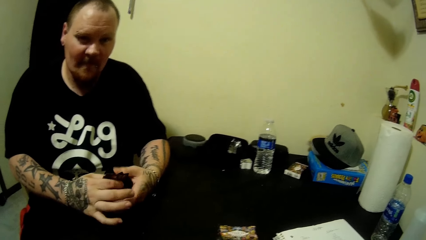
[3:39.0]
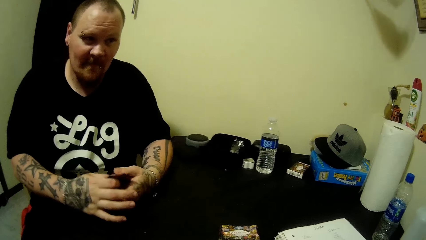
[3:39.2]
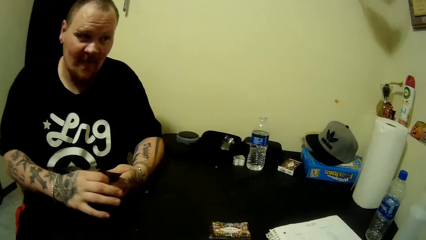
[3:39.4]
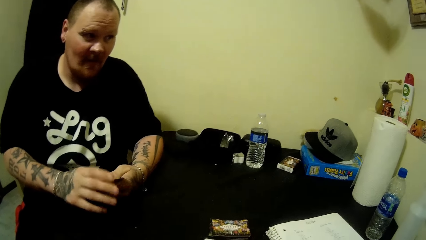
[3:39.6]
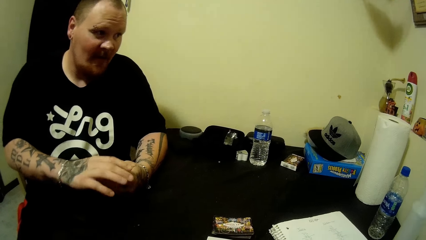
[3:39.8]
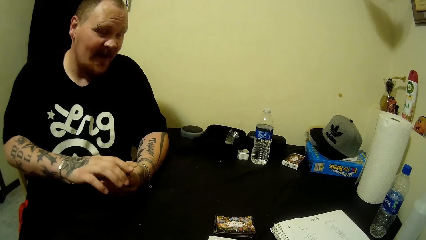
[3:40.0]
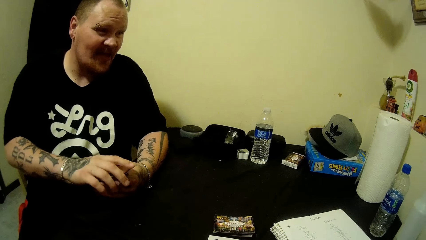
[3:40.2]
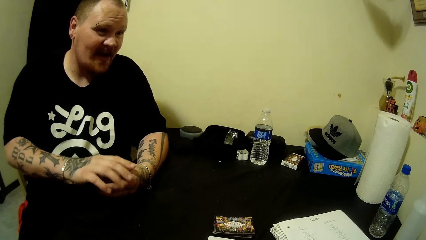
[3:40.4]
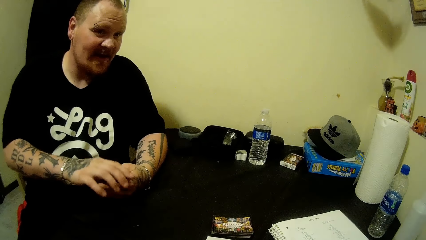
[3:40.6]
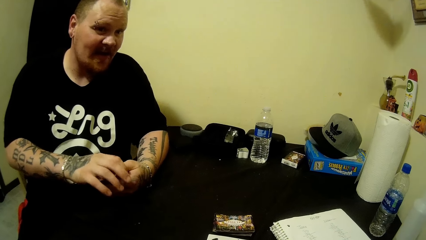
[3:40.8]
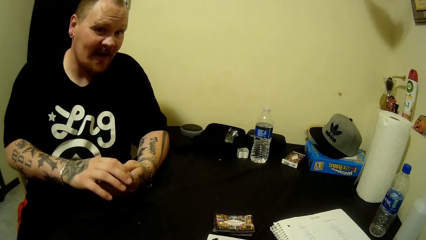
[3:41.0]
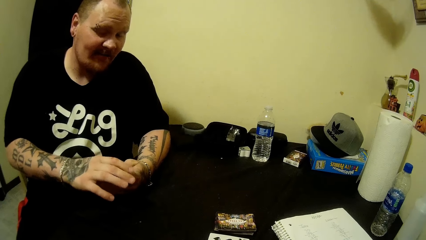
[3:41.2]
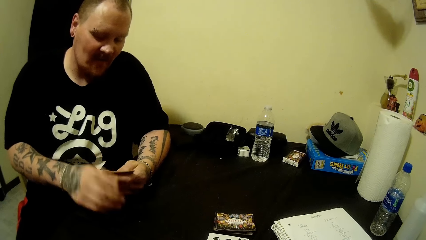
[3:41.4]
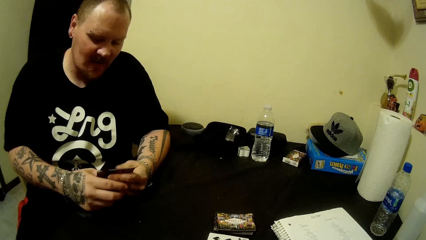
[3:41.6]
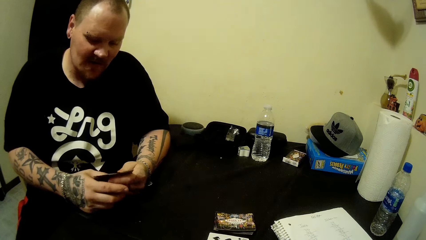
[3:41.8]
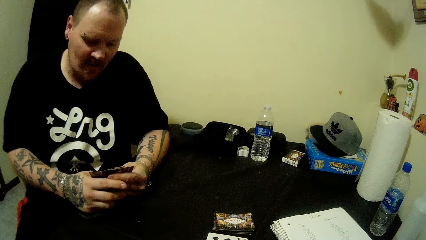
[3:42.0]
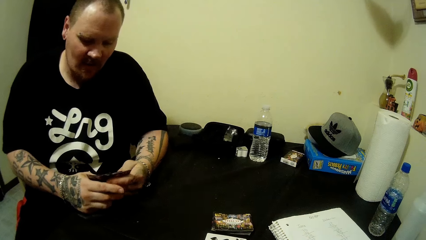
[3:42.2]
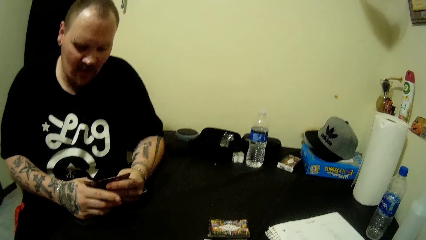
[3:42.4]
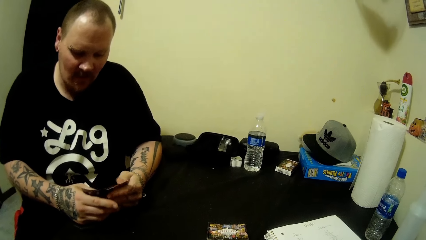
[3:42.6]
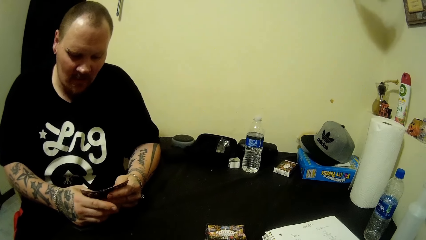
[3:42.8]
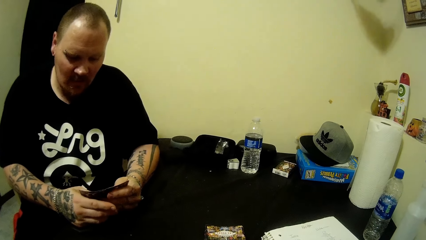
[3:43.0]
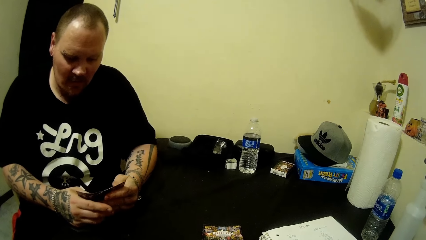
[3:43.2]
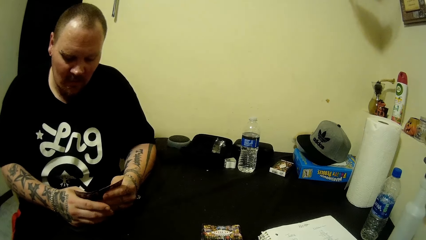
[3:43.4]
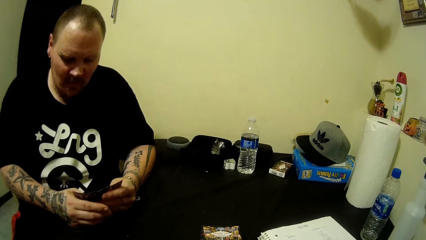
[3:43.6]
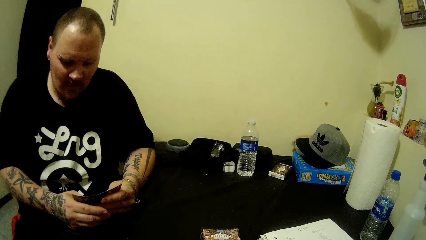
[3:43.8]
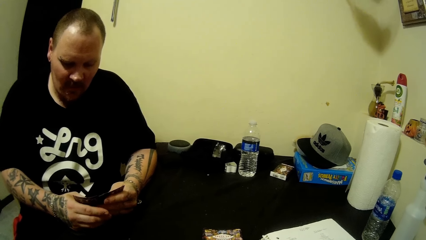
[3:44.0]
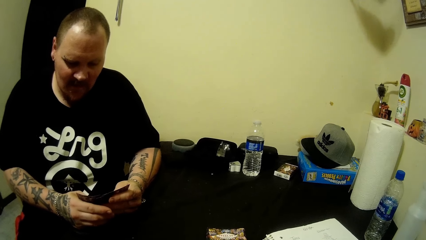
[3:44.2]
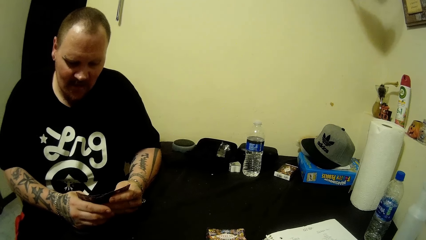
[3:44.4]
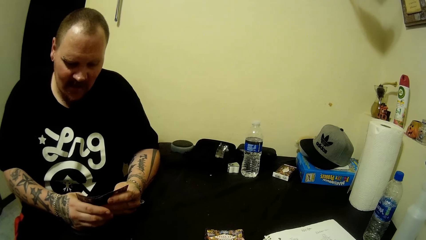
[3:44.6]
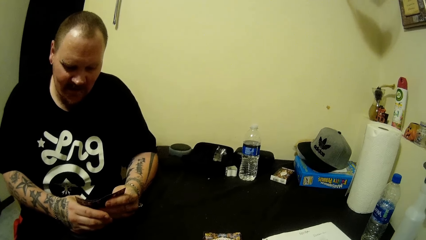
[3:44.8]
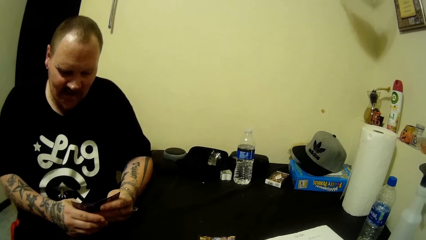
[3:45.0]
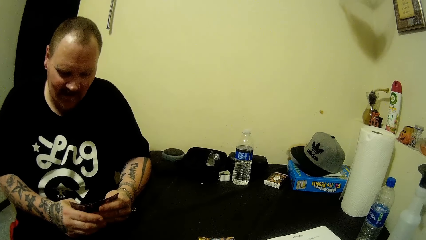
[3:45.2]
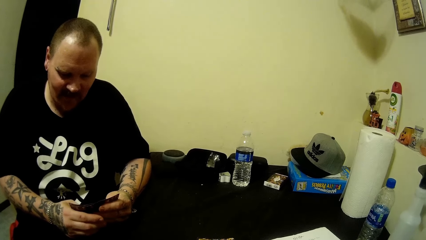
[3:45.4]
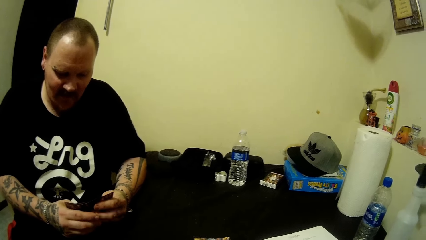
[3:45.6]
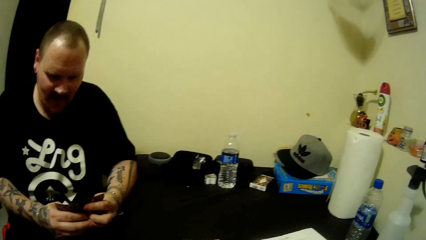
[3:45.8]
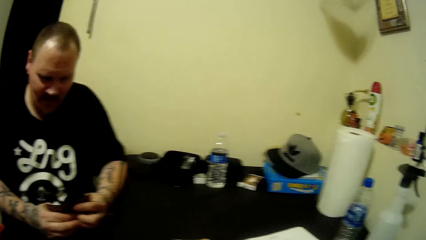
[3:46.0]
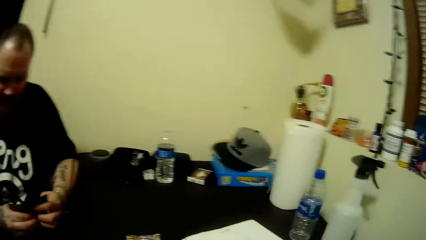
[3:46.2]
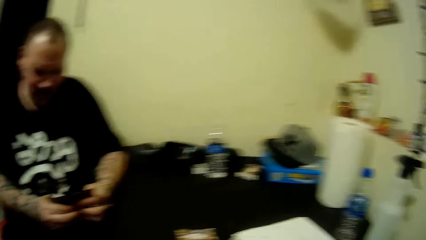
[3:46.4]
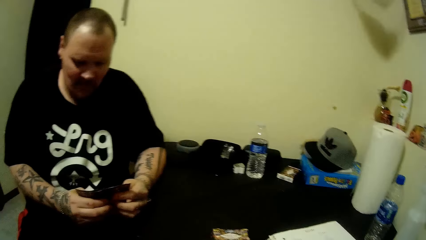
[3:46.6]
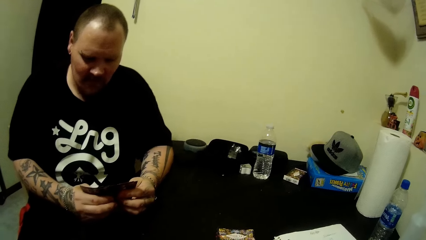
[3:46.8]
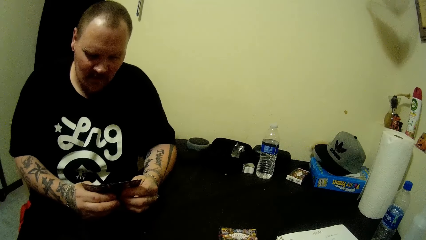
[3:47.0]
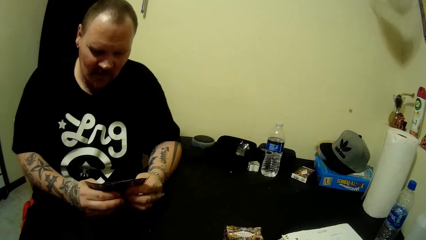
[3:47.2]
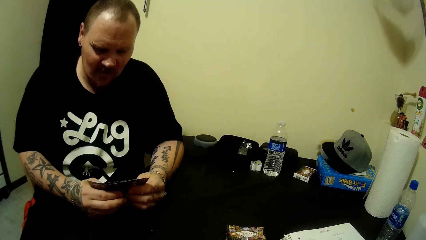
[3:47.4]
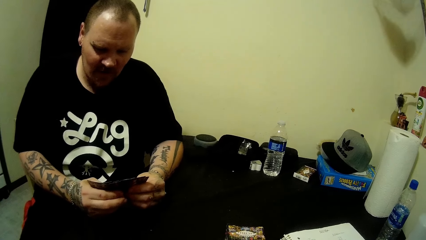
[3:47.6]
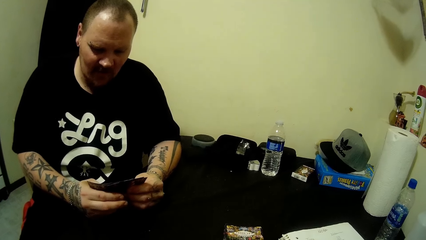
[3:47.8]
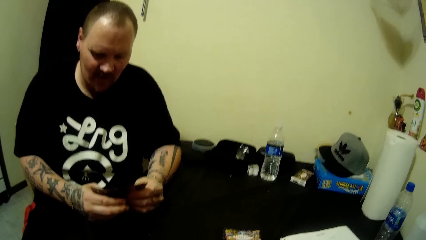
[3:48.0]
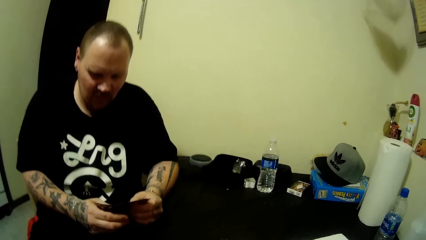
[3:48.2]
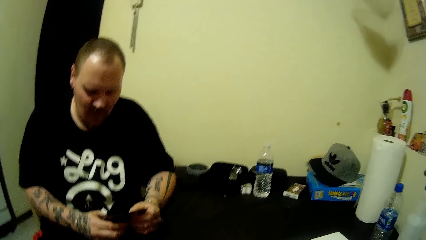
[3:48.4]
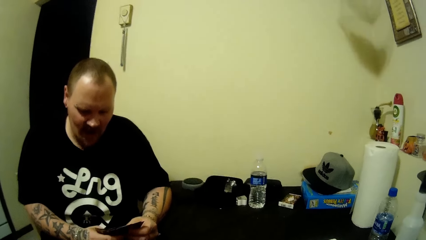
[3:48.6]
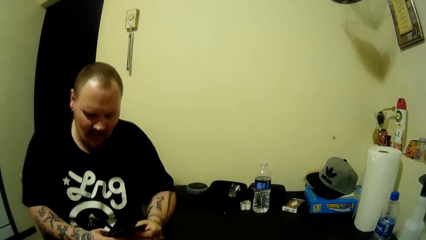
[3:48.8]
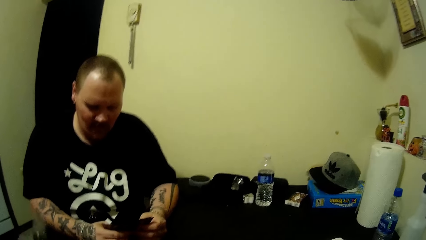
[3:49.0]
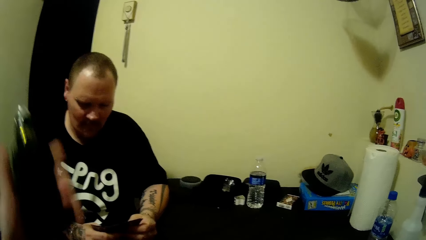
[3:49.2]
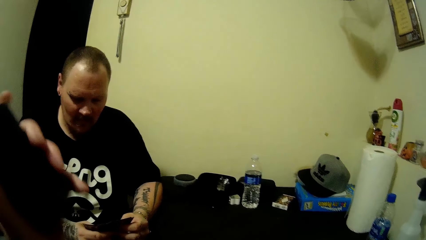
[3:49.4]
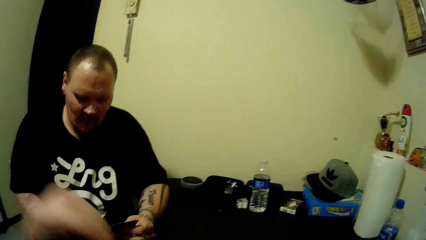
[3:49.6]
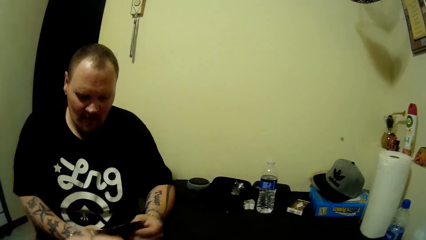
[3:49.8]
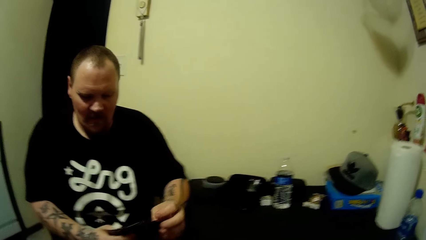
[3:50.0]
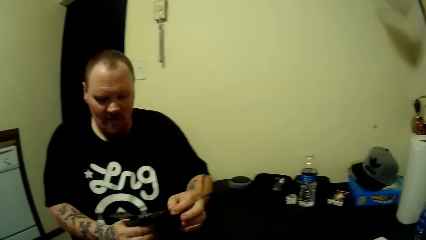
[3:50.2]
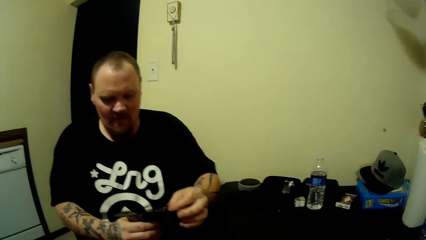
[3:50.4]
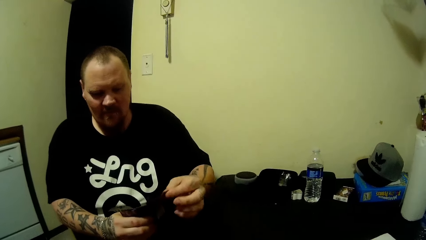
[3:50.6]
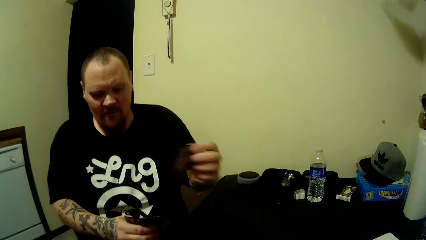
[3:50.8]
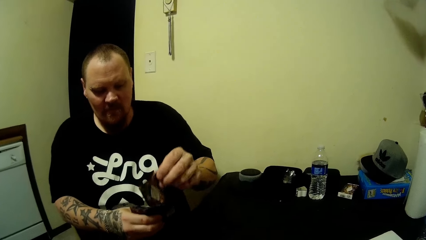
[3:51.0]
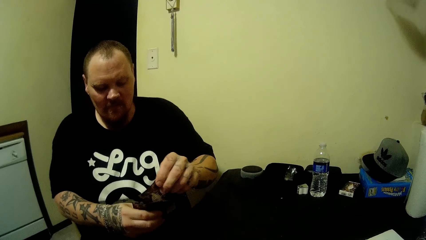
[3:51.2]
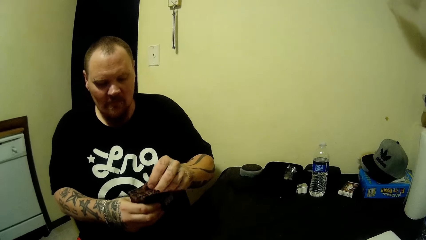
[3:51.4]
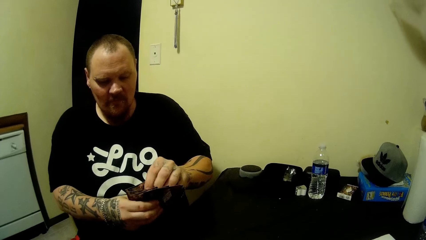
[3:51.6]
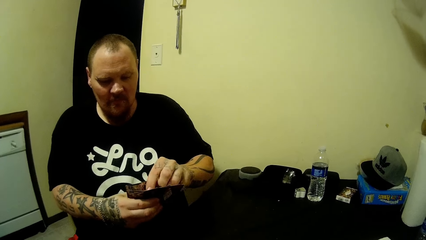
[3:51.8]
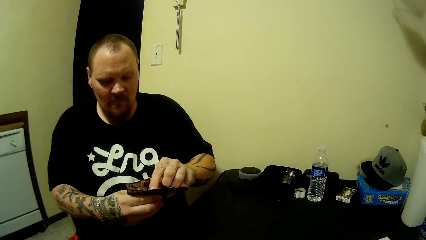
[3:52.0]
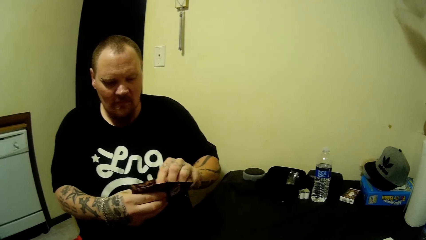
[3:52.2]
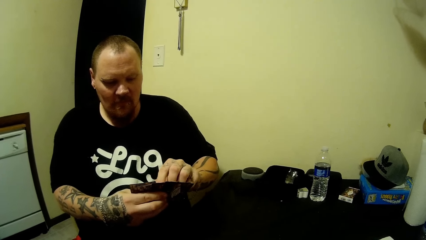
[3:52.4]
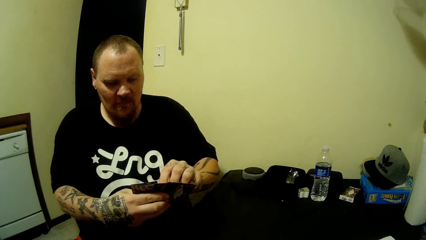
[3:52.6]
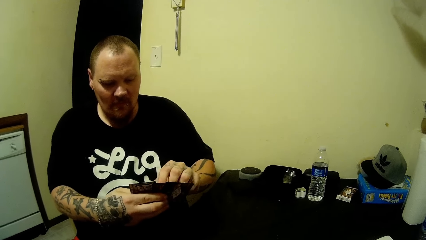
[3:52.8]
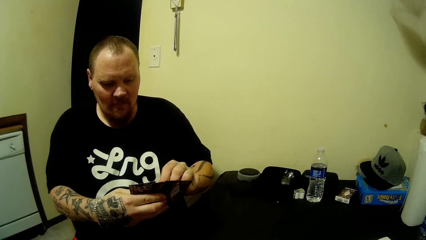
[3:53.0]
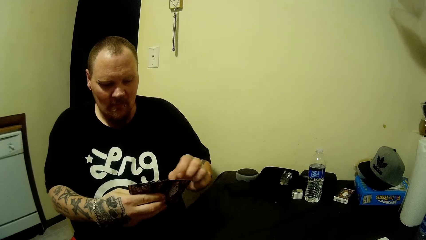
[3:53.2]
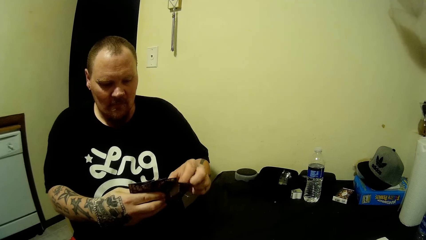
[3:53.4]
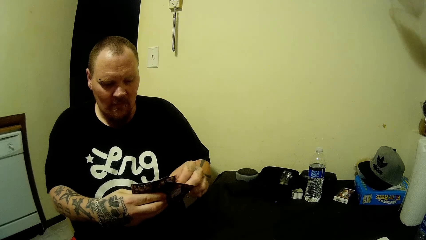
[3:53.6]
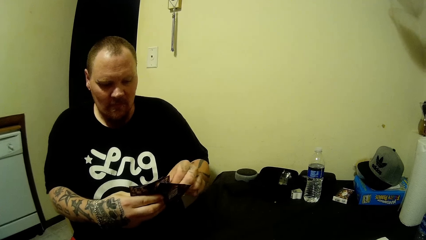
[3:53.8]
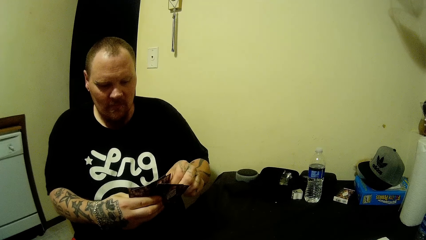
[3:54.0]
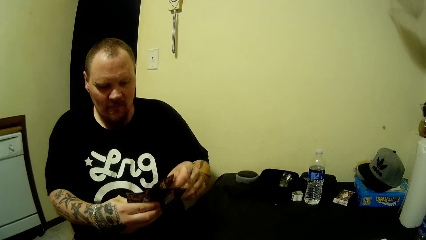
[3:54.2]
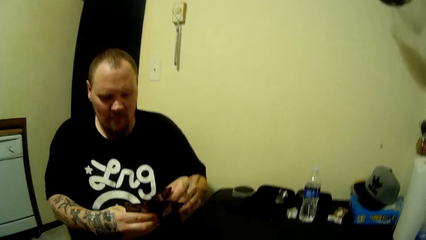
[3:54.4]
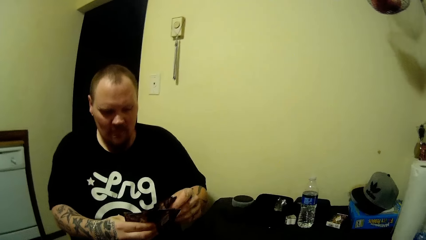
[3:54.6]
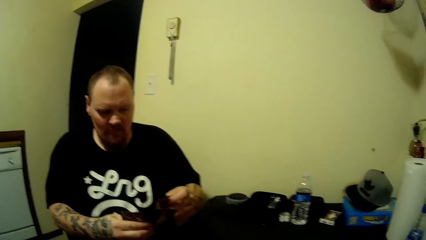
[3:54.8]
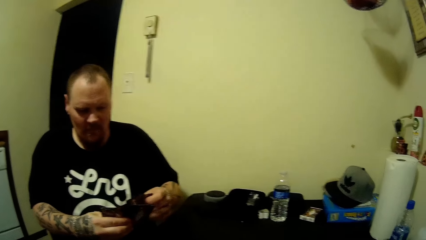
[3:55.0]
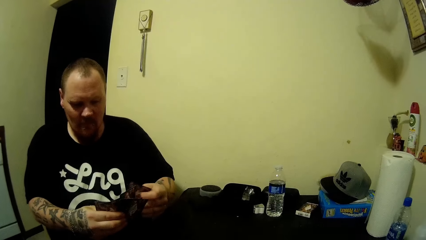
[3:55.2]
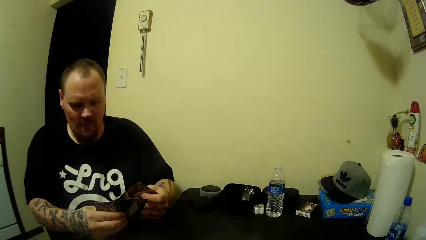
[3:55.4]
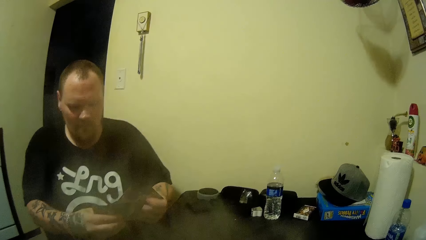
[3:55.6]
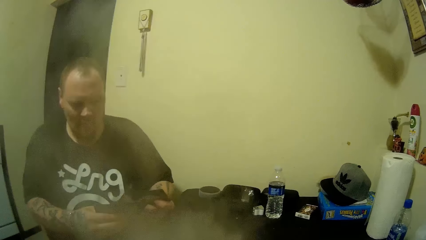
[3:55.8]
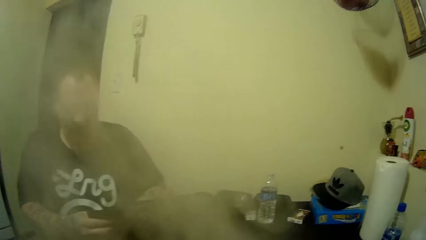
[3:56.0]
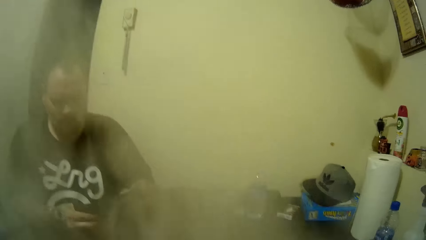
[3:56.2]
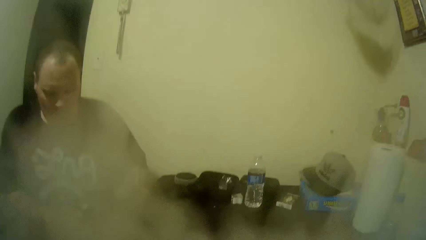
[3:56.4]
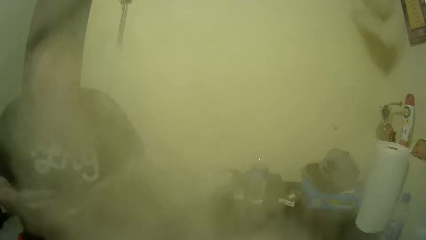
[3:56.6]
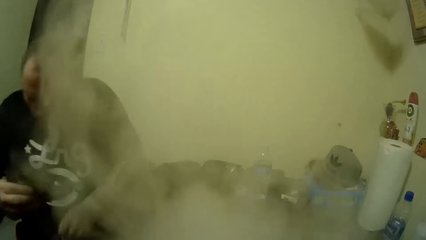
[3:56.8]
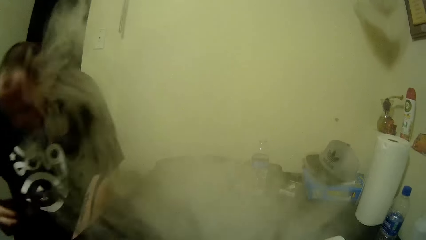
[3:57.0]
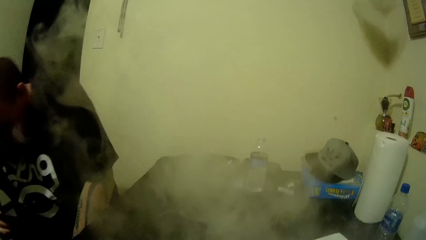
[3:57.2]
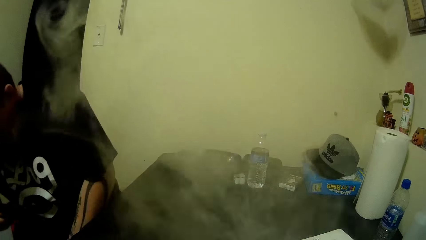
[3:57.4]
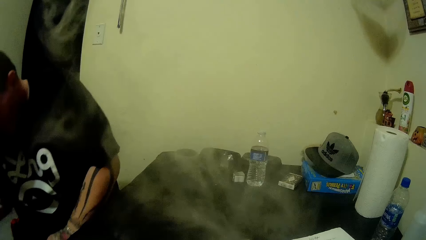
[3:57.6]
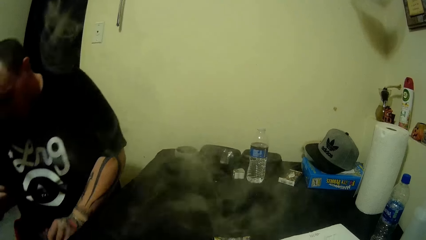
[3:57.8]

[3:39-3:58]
The camera wearer picks up the tobacco from the table with her left hand. She holds a bottle. She looks at a man. She smokes the tobacco.
